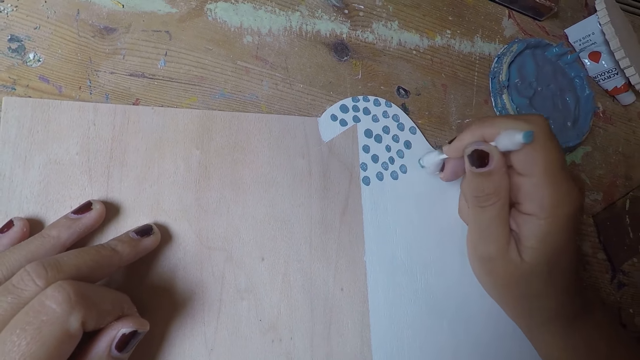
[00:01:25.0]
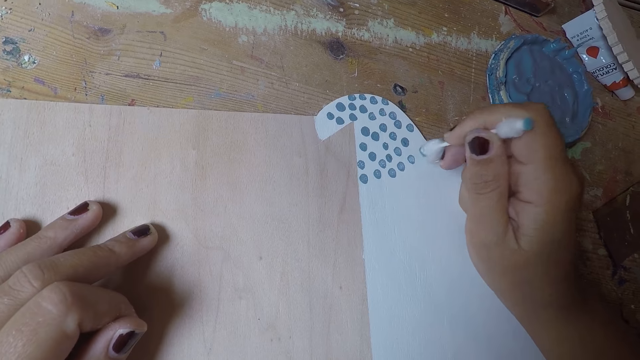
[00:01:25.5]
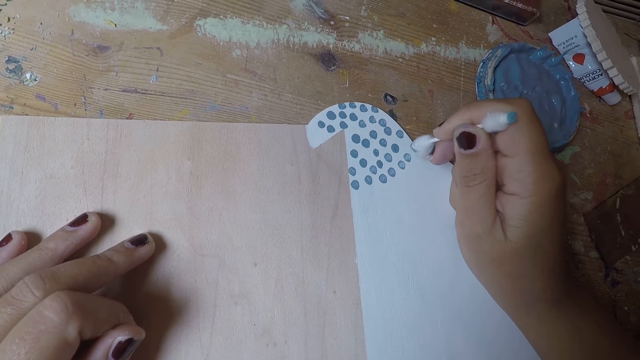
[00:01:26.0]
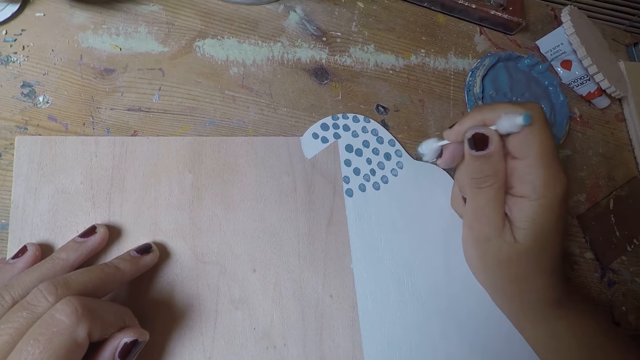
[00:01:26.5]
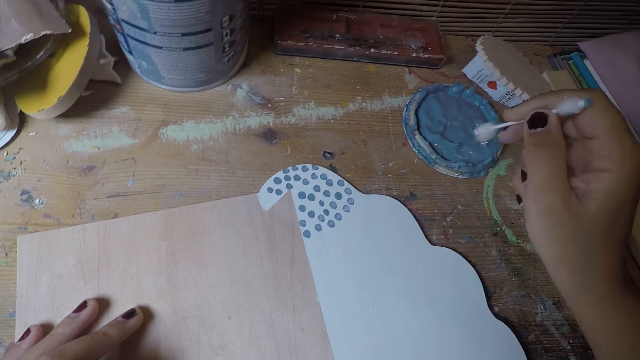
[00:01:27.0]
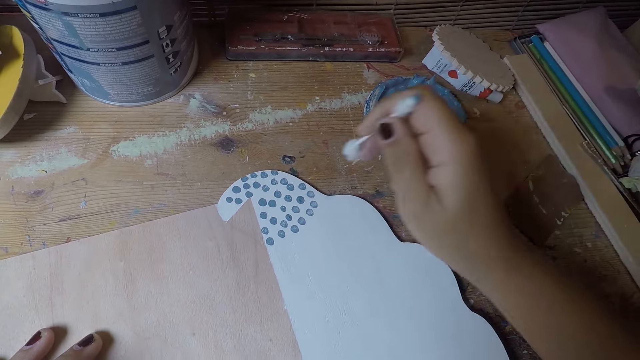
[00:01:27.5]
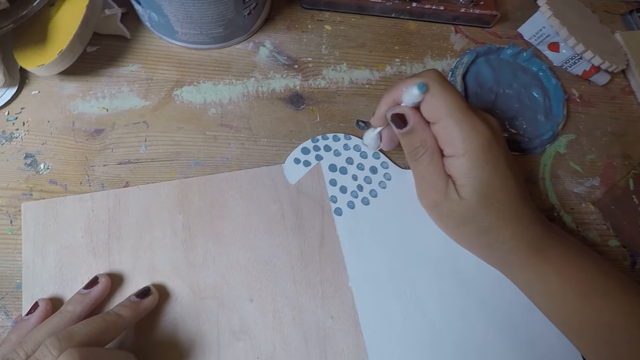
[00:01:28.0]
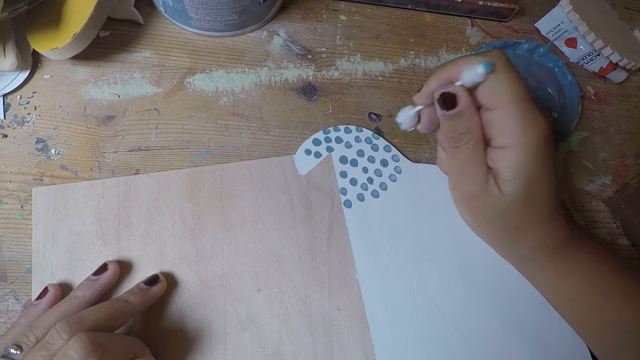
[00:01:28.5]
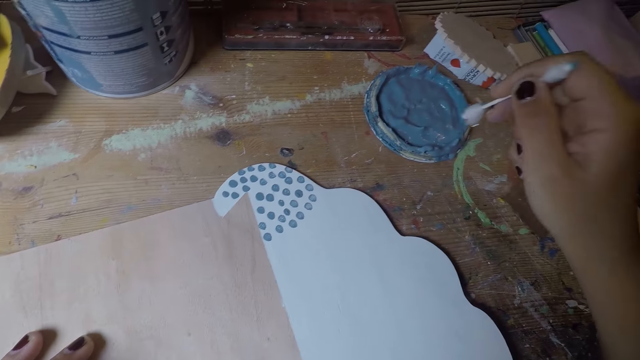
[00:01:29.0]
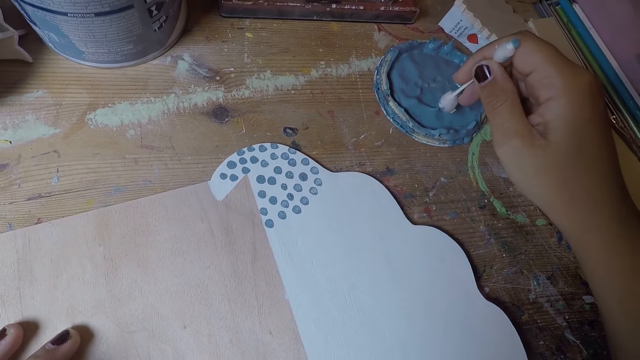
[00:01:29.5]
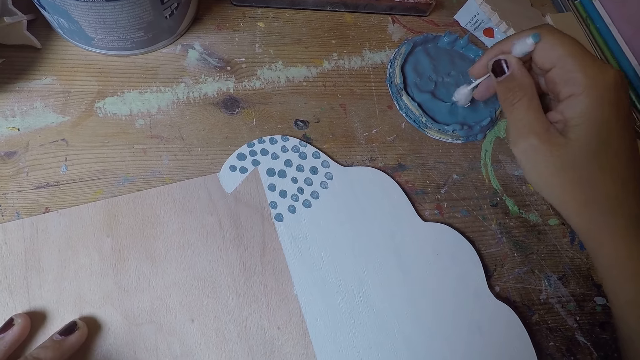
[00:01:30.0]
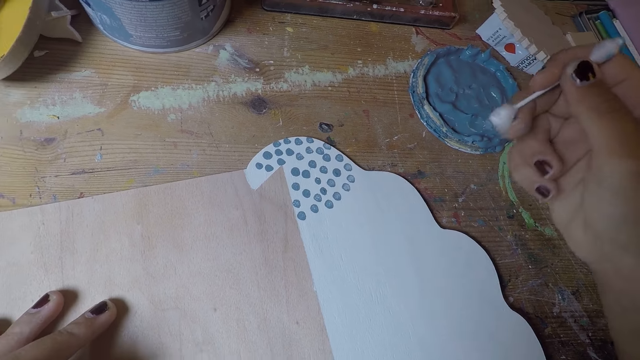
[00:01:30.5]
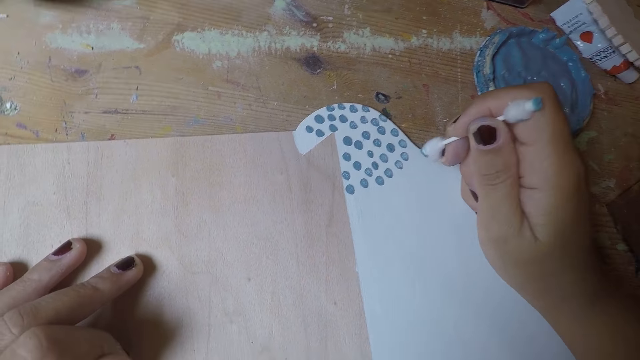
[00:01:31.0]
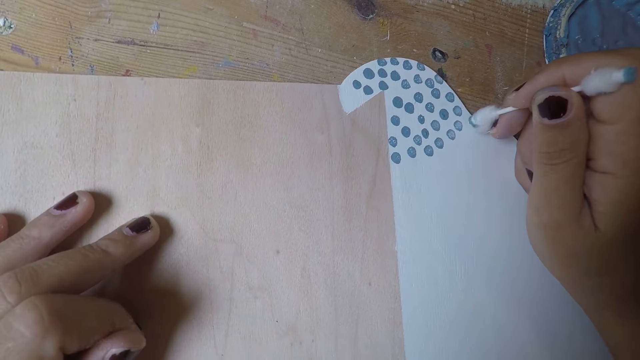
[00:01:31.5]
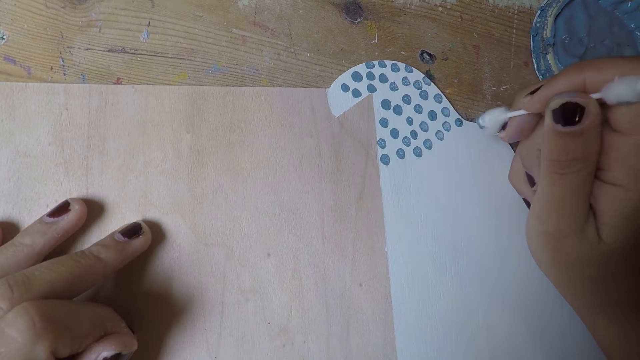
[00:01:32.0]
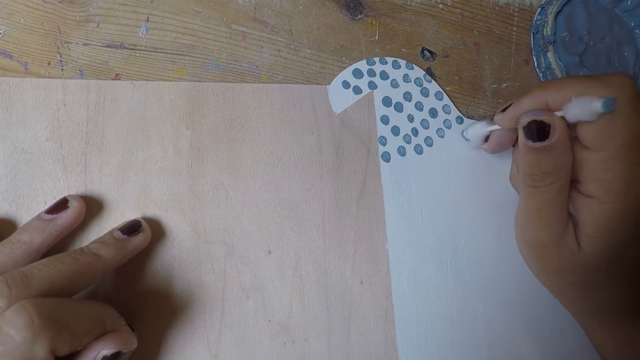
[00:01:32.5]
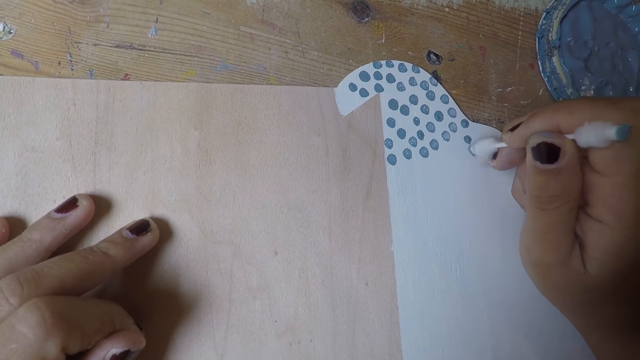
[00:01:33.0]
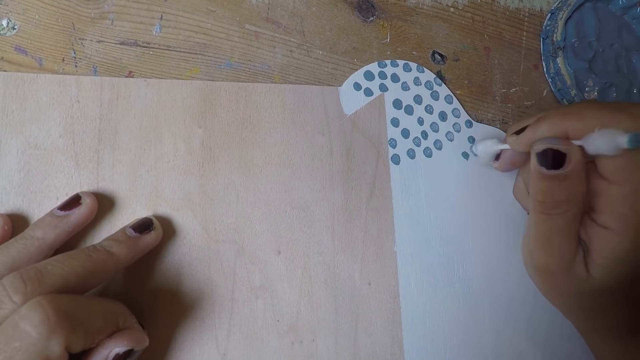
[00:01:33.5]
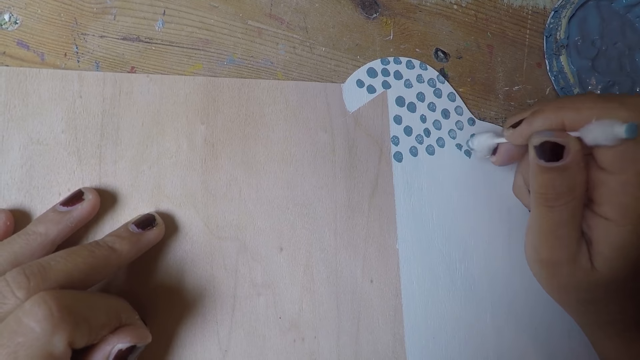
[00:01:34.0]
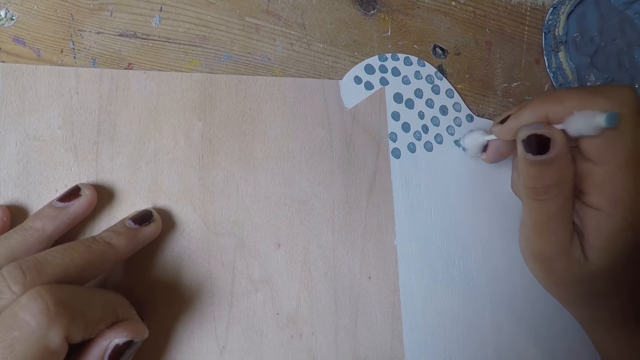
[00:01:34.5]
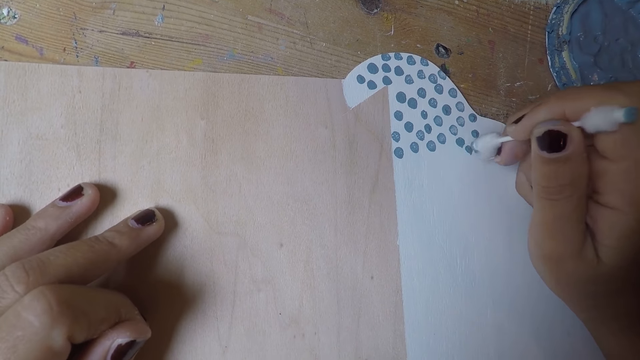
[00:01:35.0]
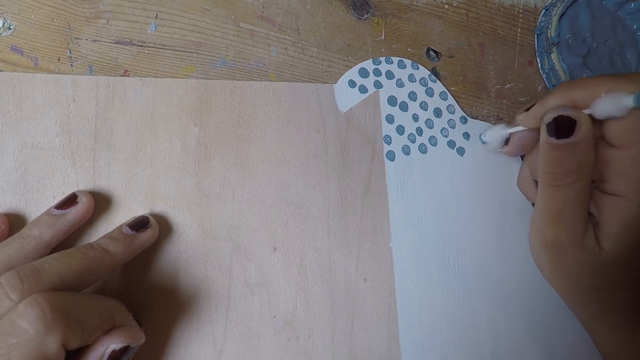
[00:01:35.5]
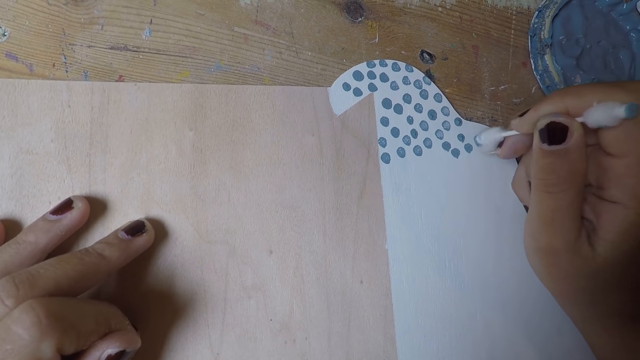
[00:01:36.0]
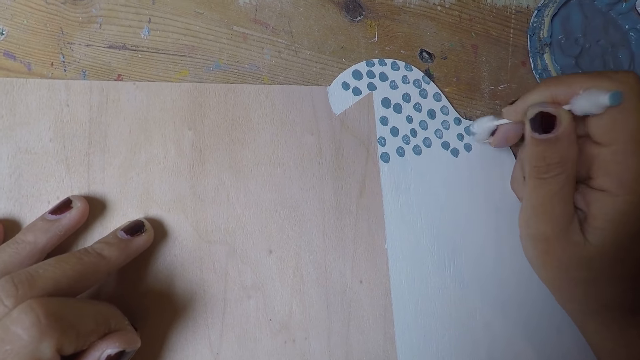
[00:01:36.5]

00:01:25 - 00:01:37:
The camera wearer dips the cotton swab on the paint. He paints on the paper. He takes paint on the paint cover with the cotton bud in his right hand. He puts dots on the white paper board with the cotton bud in his right hand.

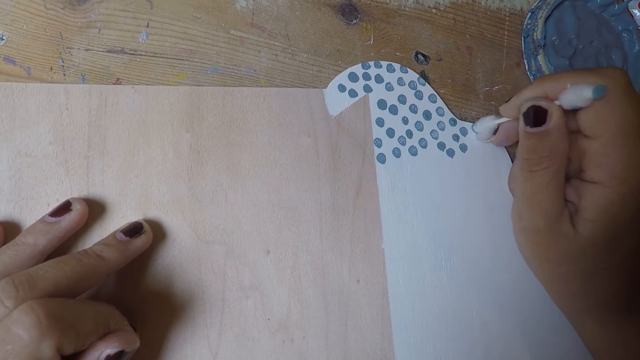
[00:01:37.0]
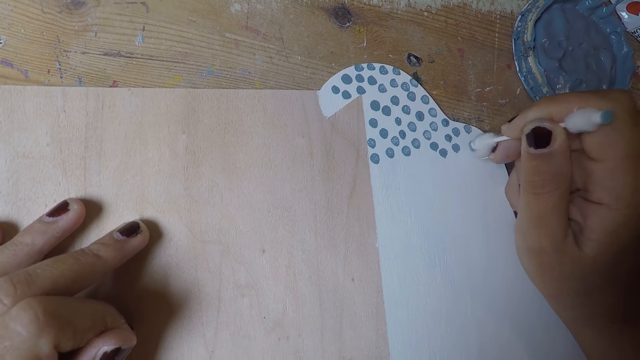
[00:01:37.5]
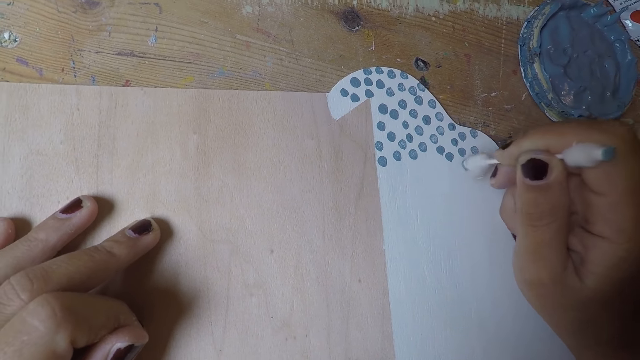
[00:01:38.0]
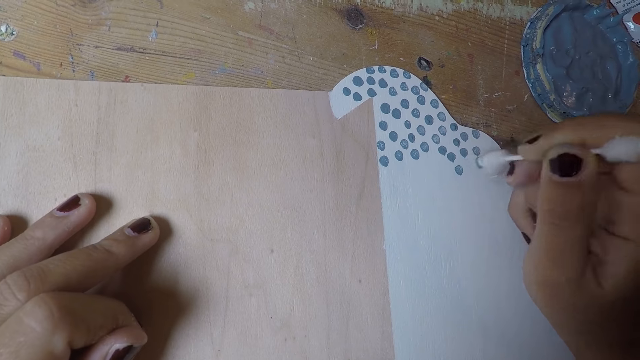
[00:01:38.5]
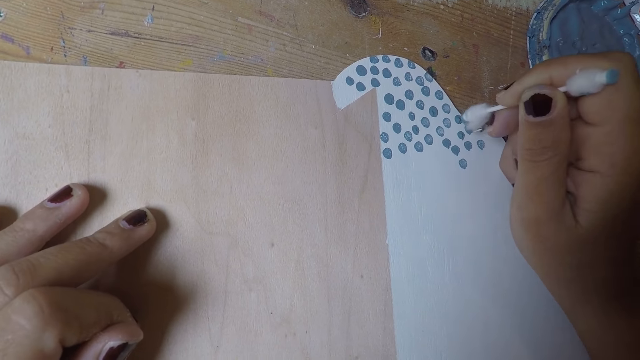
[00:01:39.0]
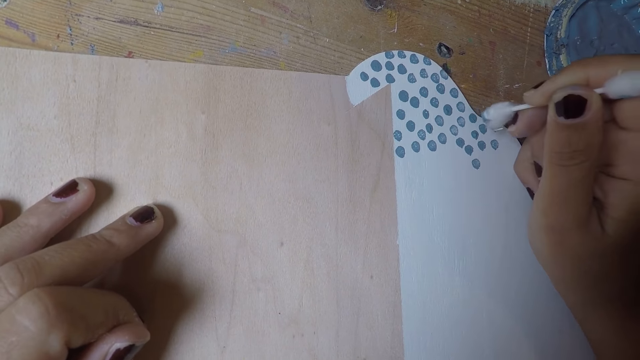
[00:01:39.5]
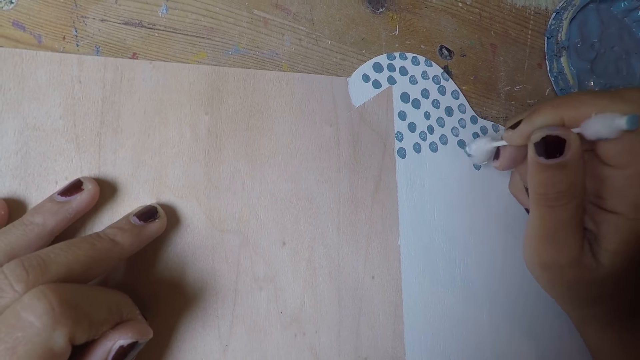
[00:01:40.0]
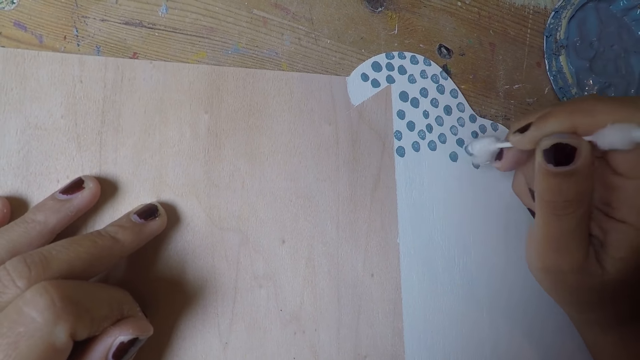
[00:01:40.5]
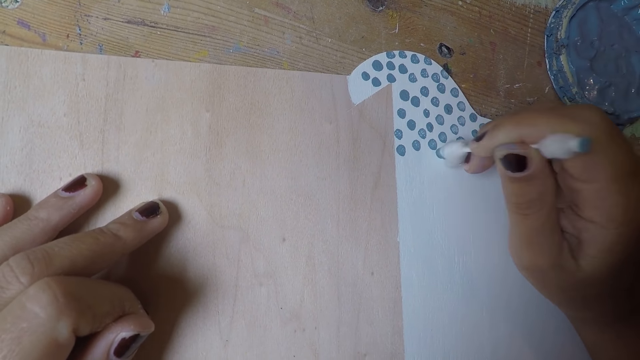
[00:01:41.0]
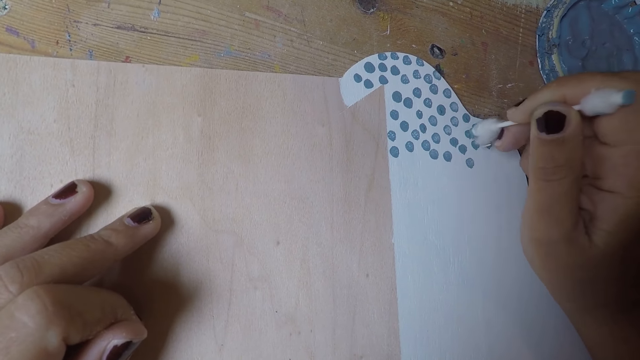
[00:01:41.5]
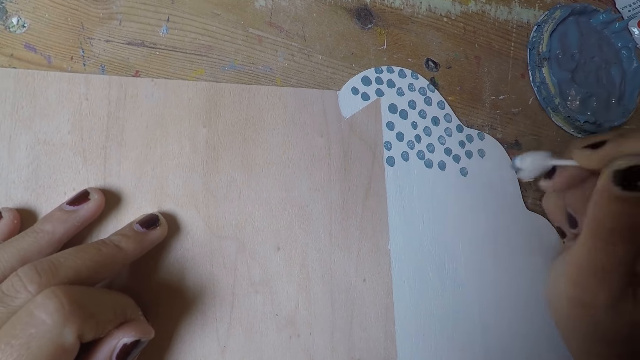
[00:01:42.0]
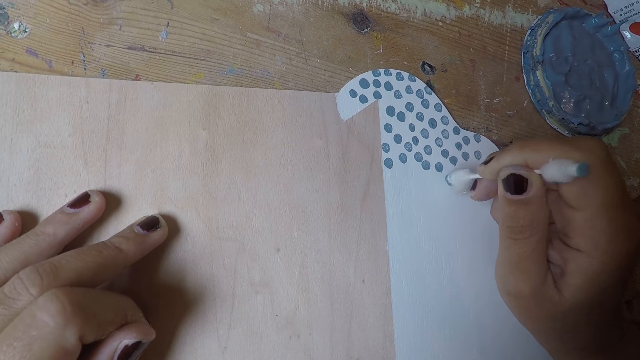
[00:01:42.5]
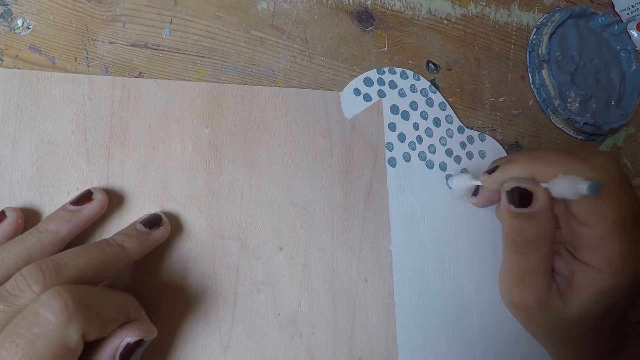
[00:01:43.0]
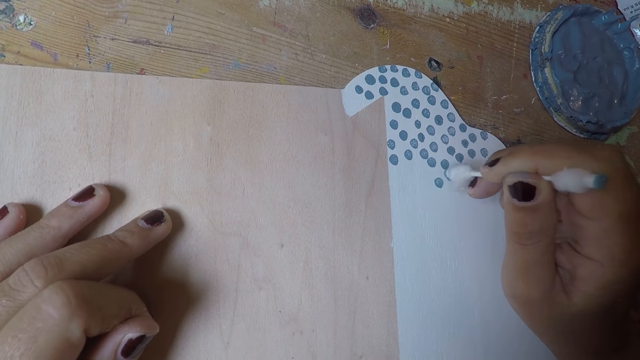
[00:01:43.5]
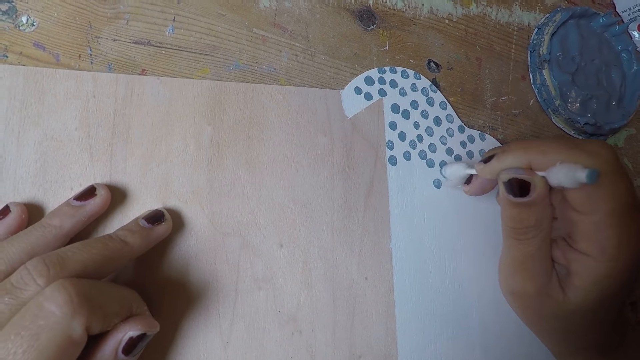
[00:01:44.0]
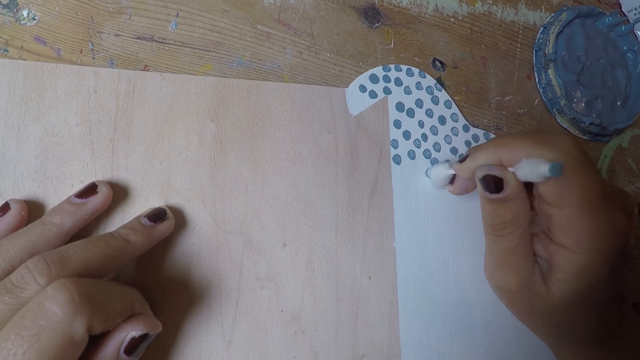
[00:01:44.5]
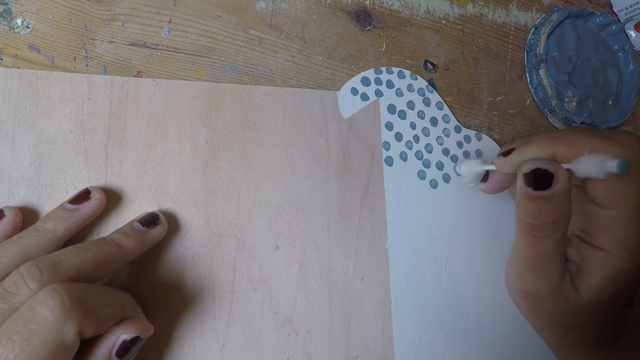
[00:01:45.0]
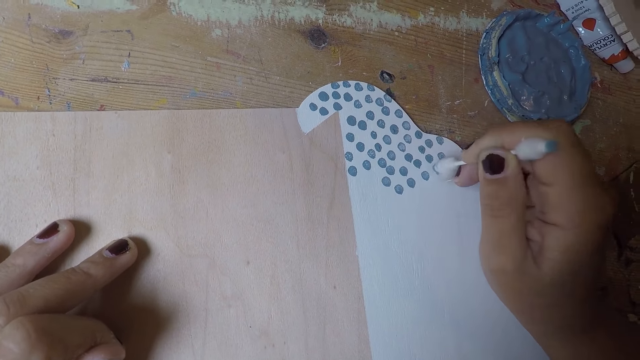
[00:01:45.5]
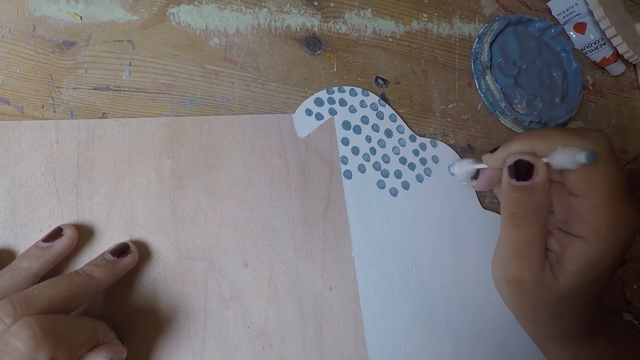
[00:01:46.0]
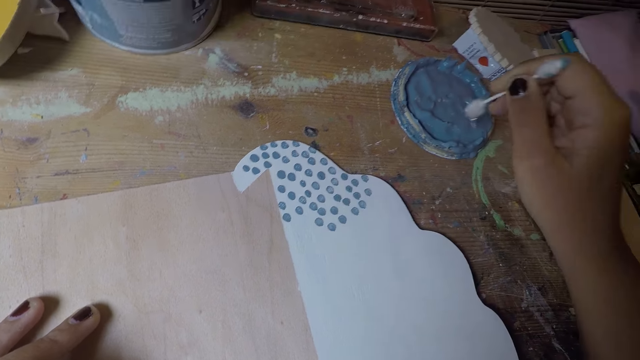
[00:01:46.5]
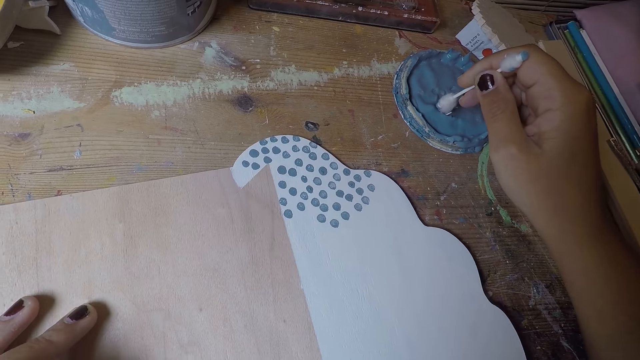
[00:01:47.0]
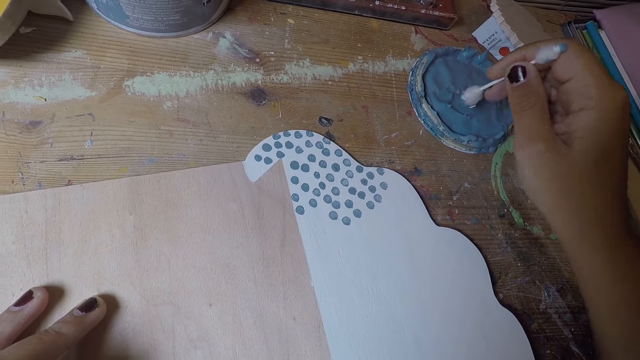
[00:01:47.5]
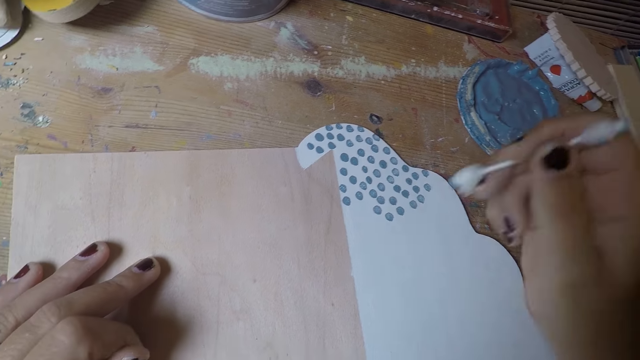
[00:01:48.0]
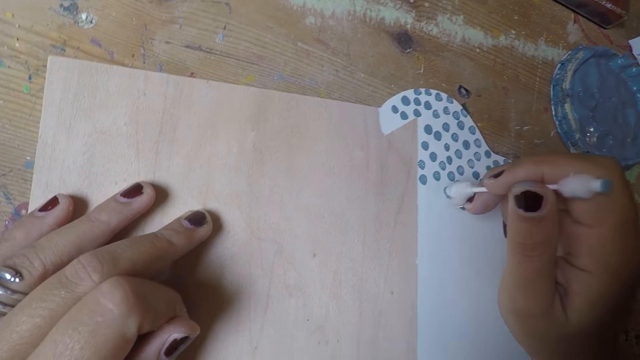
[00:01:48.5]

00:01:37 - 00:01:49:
The camera wearer takes paint on the paint cover with the cotton bud in his right hand. He puts dots on the white paper board with the cotton bud in his right hand.
